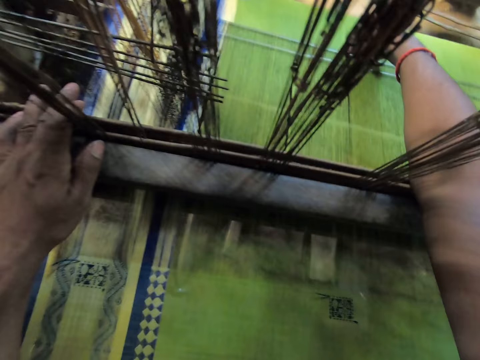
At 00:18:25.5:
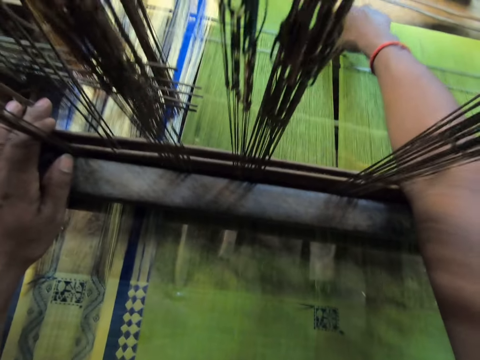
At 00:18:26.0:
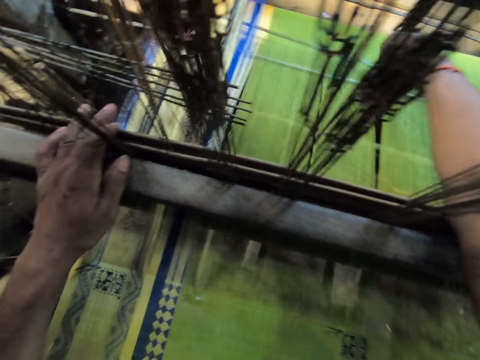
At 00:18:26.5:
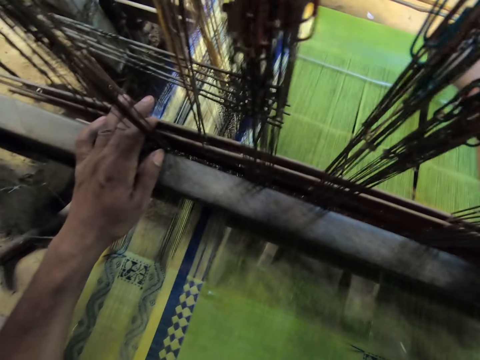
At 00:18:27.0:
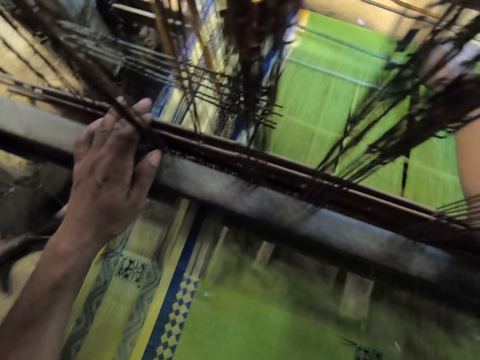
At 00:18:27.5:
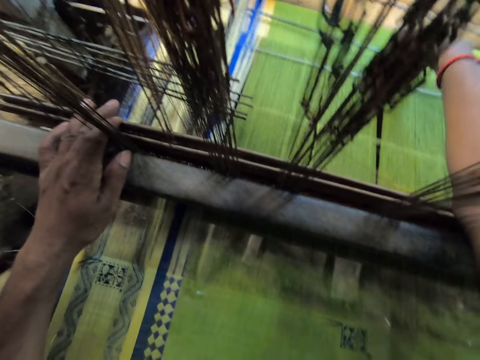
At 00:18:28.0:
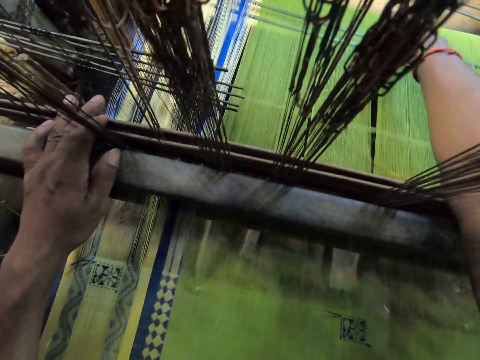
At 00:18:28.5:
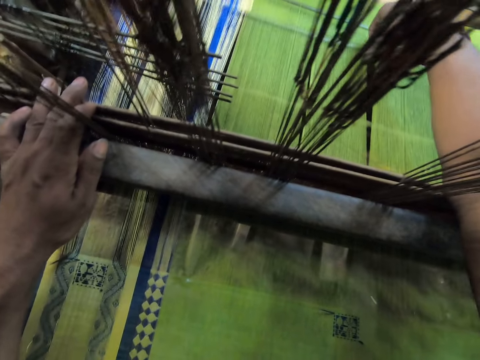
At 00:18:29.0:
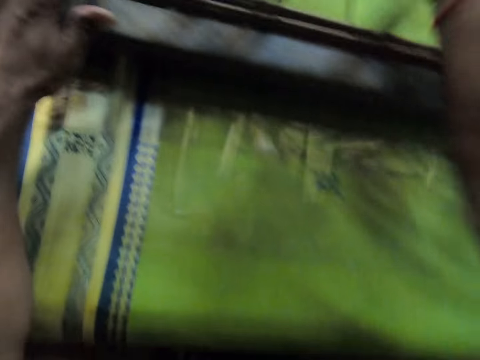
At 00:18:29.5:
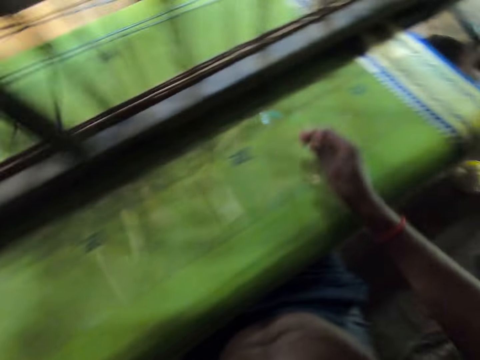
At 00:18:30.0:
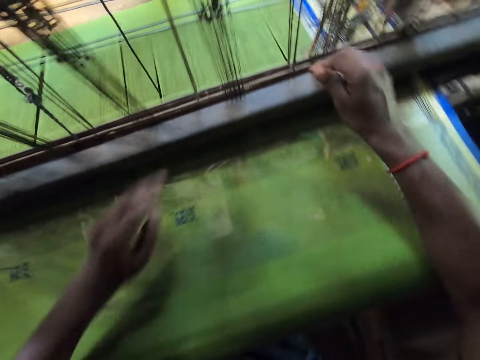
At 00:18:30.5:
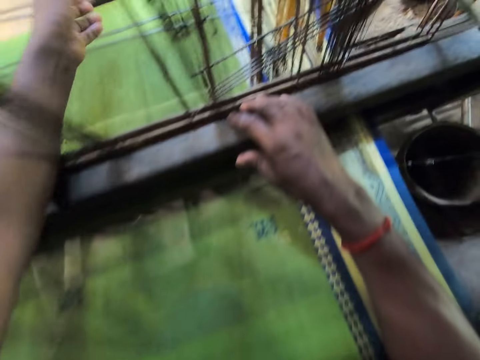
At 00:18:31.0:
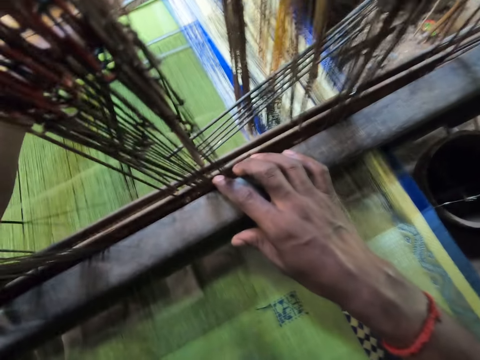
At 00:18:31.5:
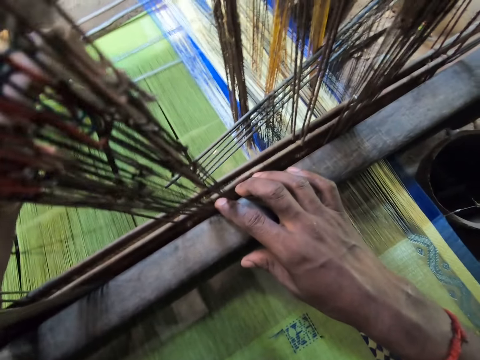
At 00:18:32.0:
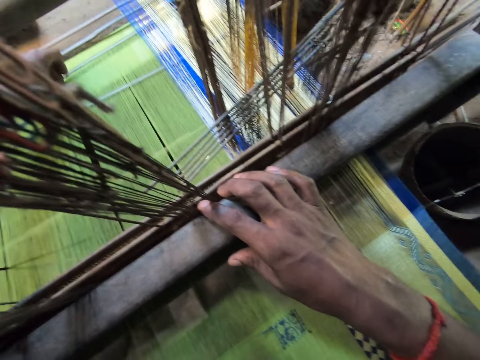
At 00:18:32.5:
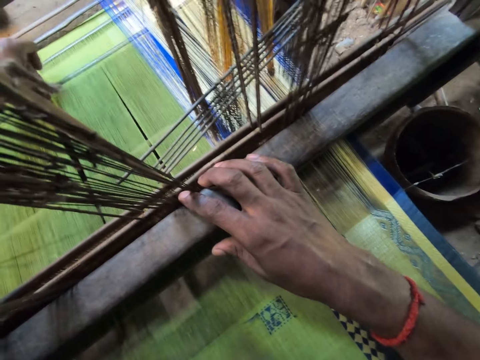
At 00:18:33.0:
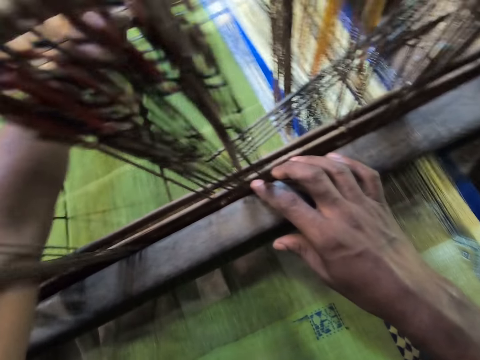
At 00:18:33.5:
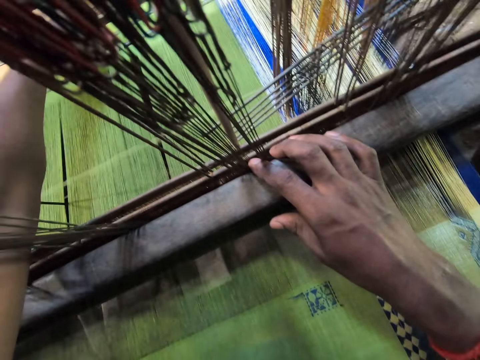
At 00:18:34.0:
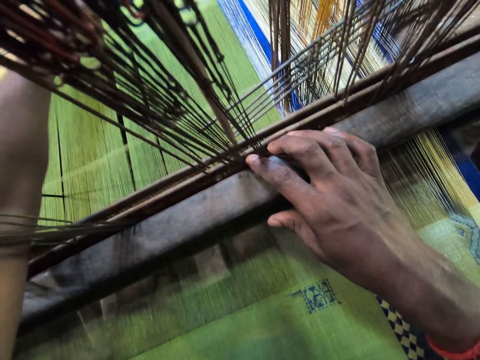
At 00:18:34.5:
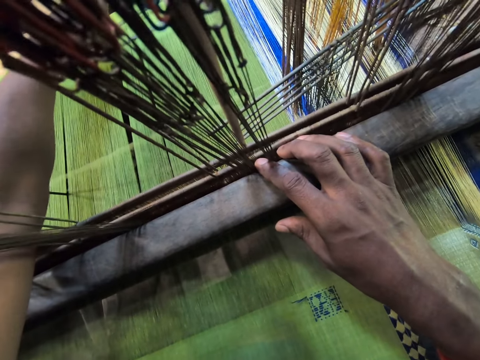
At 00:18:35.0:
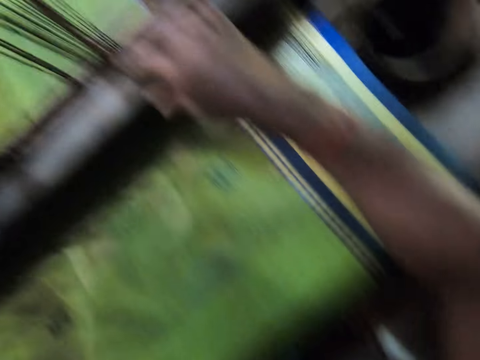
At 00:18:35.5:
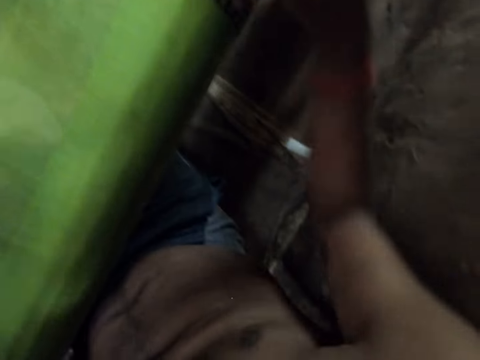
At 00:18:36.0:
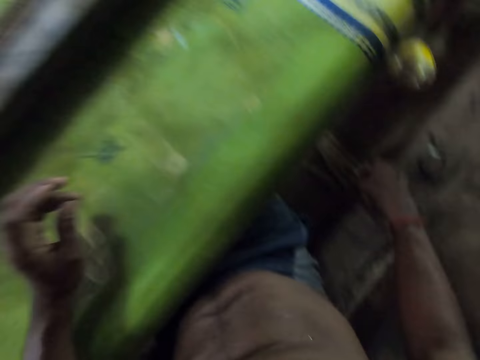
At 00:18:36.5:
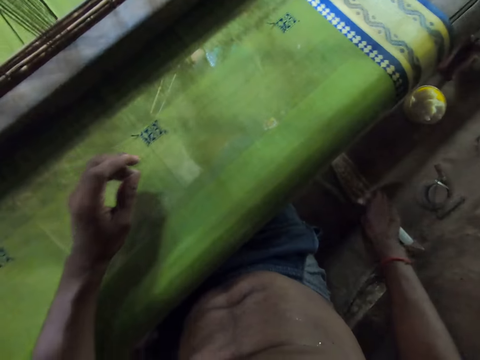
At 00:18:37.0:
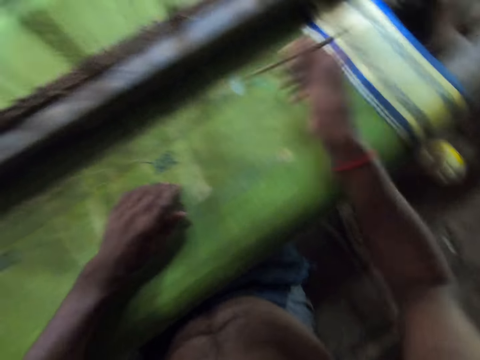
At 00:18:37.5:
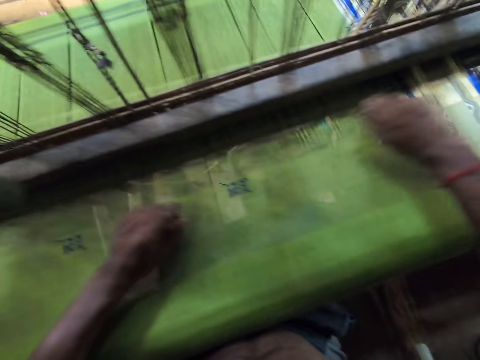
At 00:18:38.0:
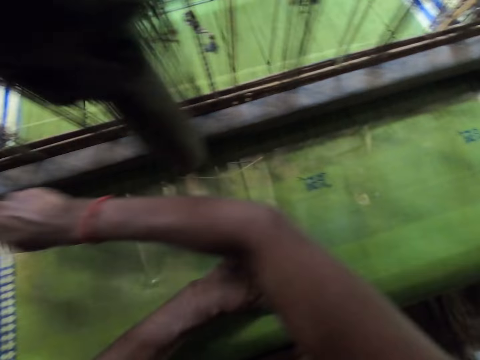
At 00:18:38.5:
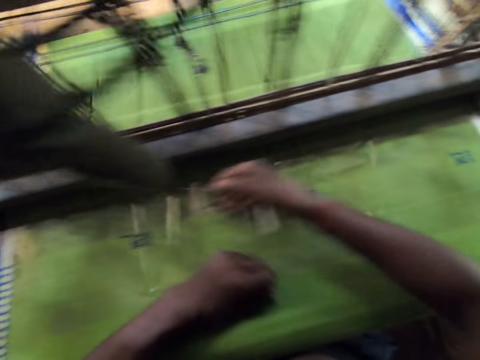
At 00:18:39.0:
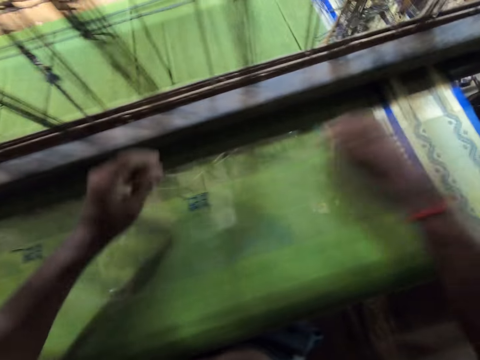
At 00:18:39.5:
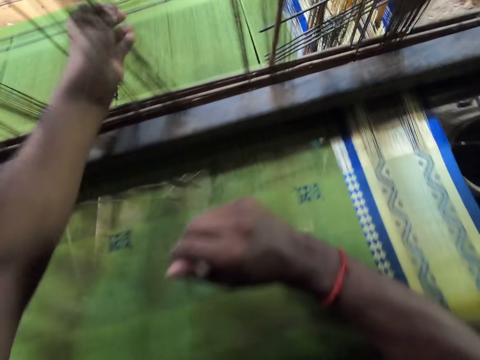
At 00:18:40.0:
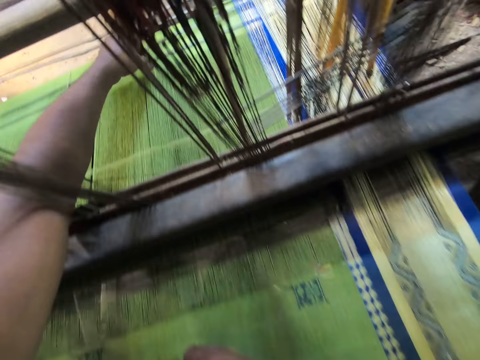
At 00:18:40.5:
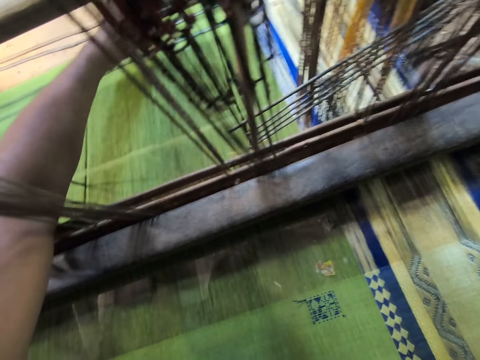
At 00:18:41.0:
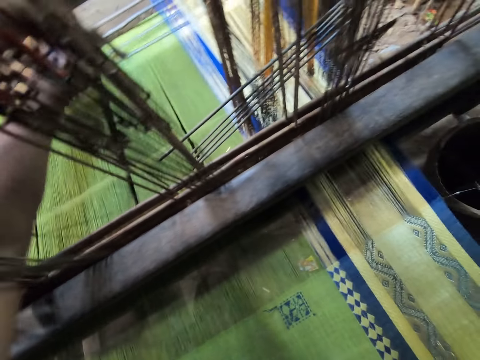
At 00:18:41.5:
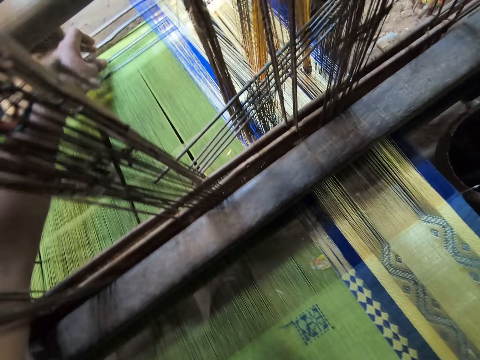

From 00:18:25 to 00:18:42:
The camera wearer checks the sewing machine. He picks up a pencil with his right hand. He marks the cloth on the loom with the pencil in his right hand.

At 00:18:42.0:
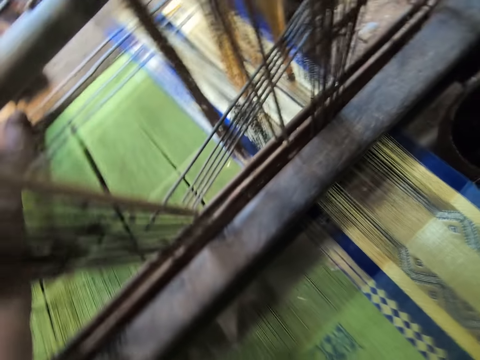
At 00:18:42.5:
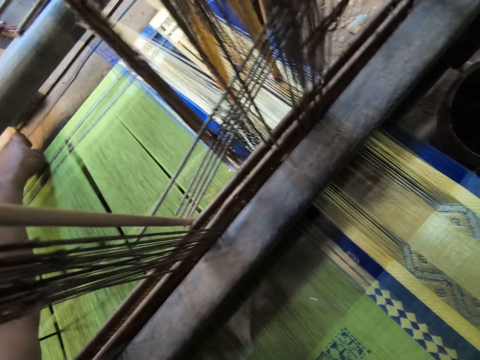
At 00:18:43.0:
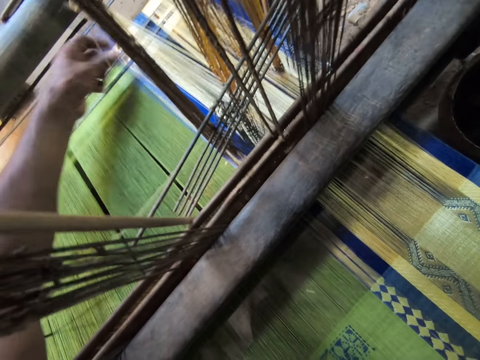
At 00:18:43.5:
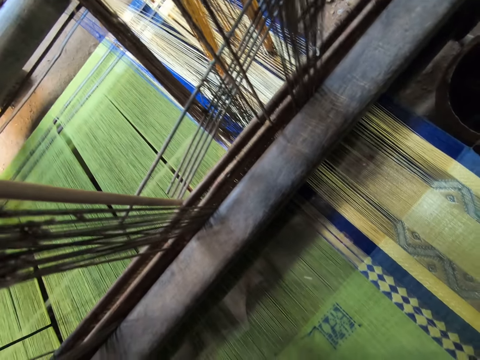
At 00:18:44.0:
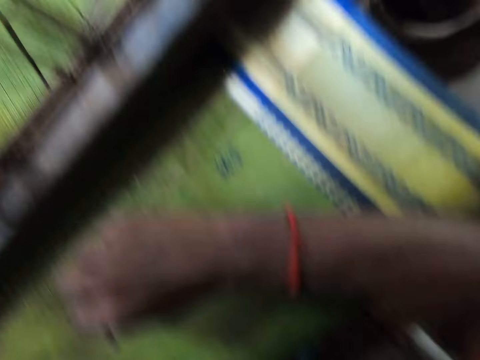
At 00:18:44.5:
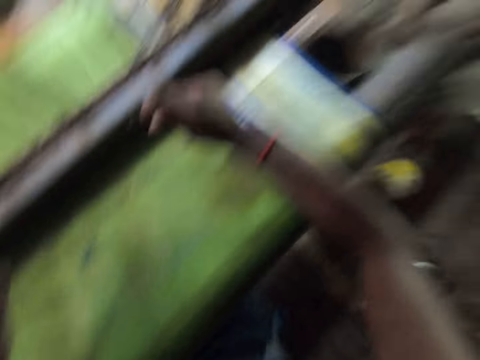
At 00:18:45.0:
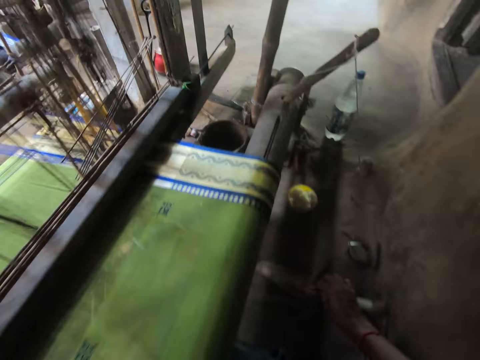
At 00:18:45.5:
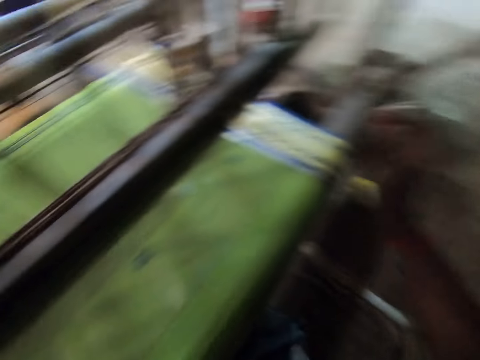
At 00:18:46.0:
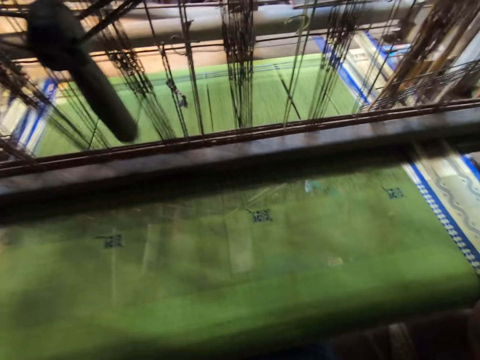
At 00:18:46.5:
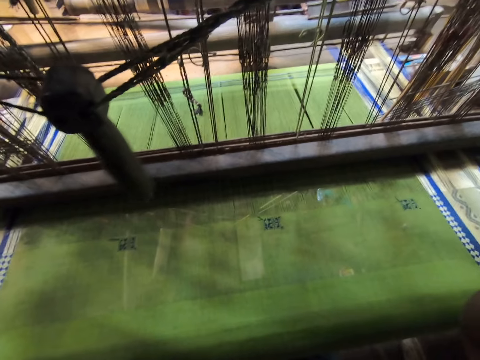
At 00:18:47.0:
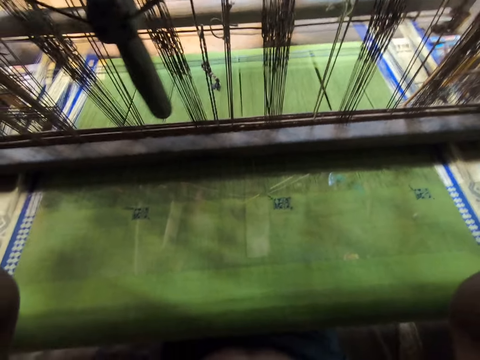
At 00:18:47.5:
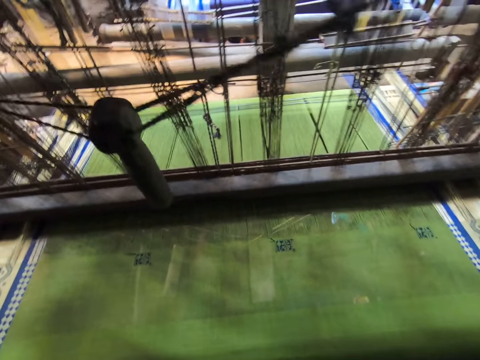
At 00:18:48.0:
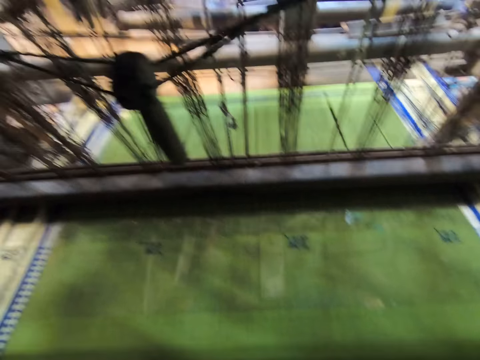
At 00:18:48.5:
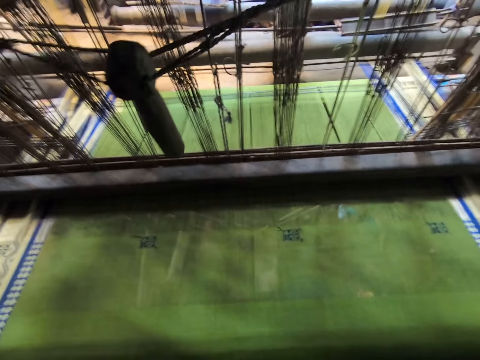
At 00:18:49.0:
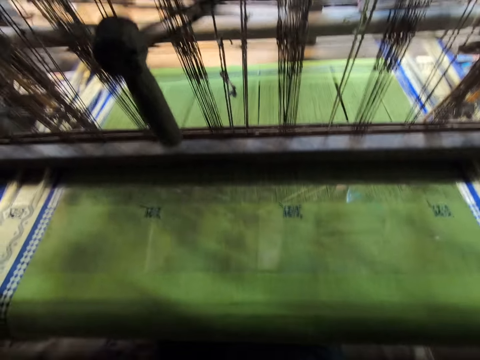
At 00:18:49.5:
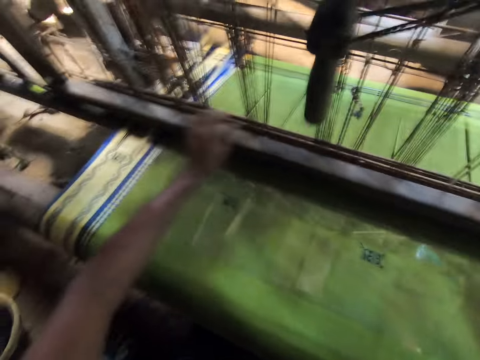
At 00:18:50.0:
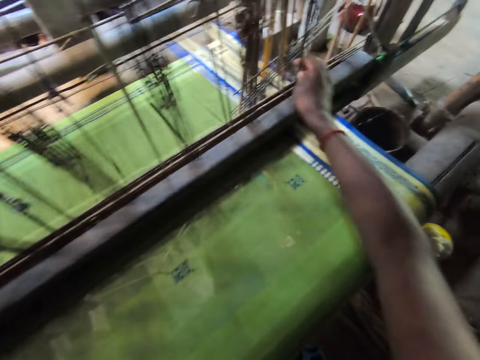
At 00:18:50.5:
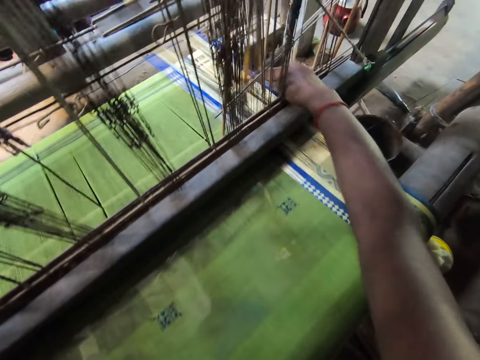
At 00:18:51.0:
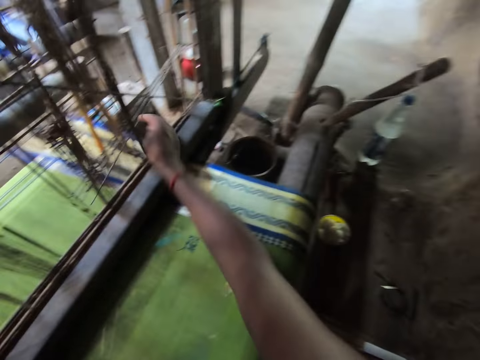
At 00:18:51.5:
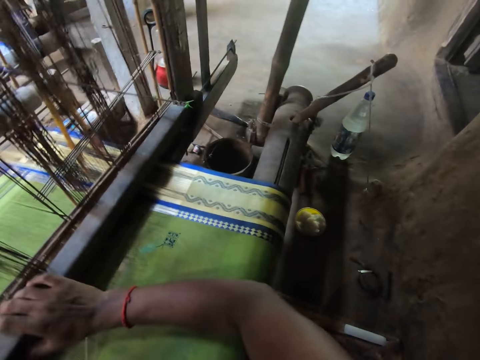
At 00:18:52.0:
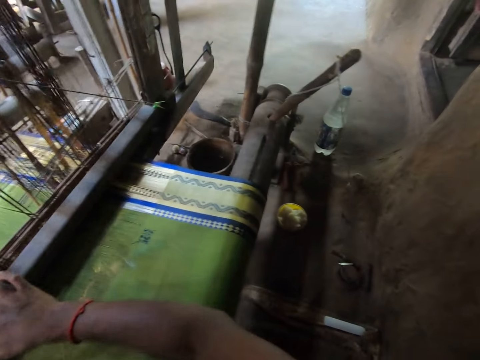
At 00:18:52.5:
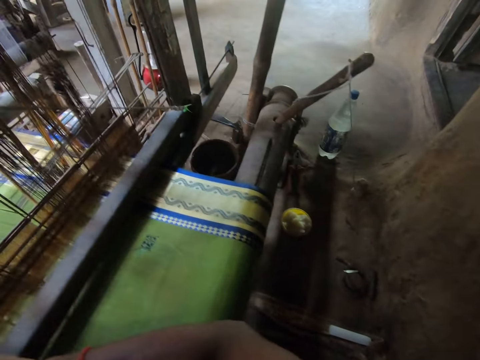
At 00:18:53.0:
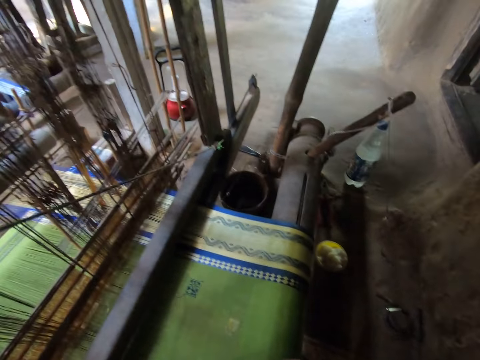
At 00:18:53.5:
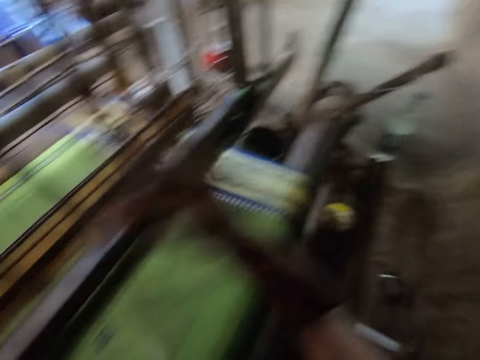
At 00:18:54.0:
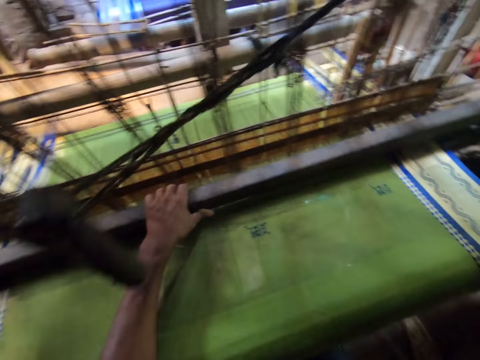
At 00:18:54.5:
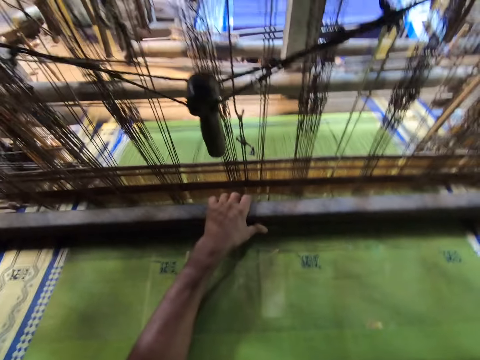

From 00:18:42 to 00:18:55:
The camera wearer drops the pencil in his right hand on the floor. He operates the loom with both hands. He adjusts the machine.
